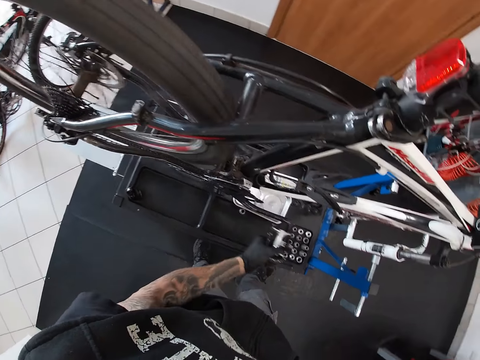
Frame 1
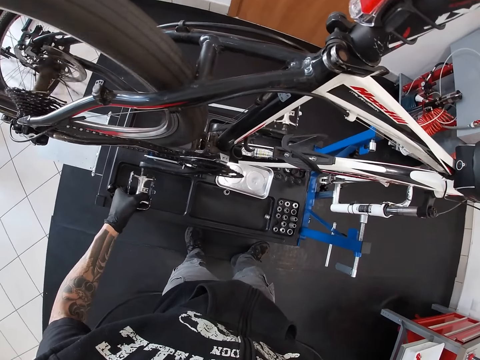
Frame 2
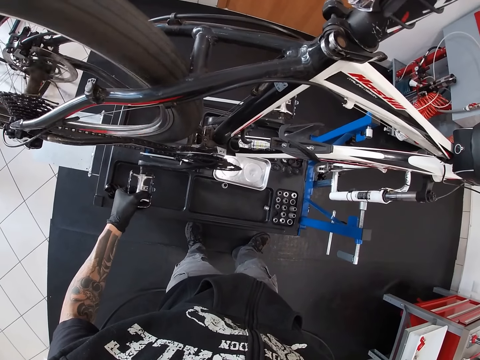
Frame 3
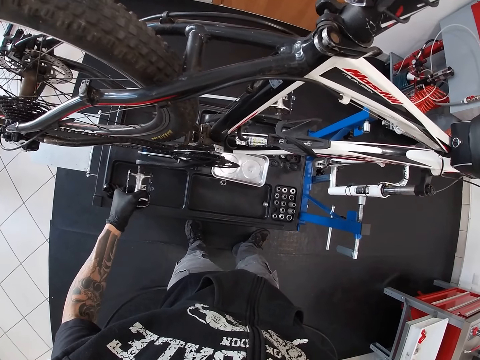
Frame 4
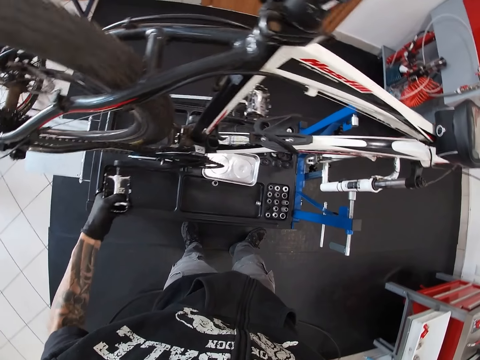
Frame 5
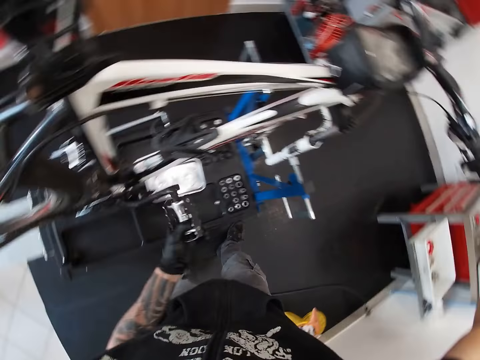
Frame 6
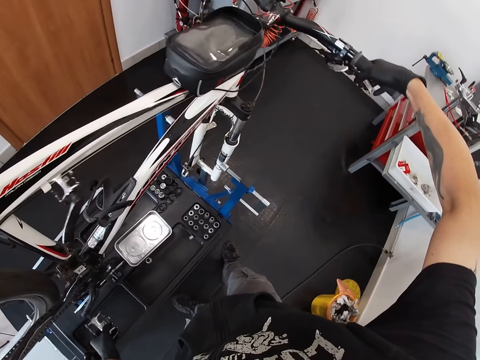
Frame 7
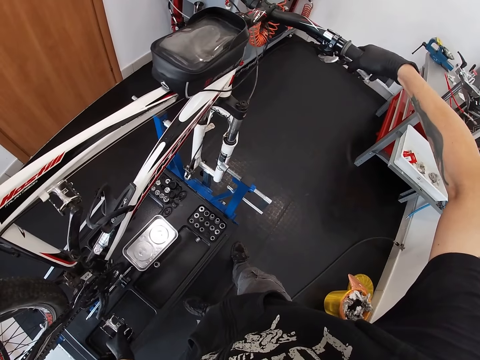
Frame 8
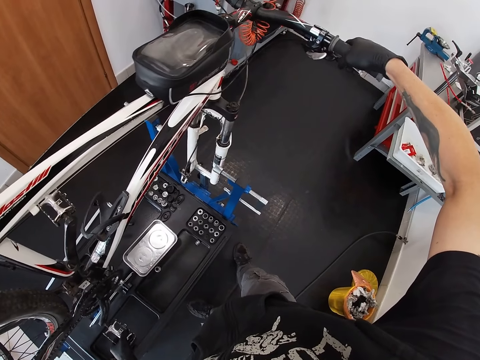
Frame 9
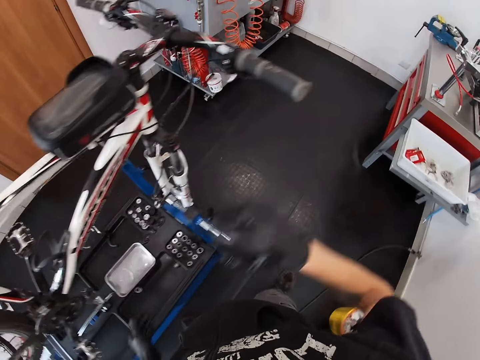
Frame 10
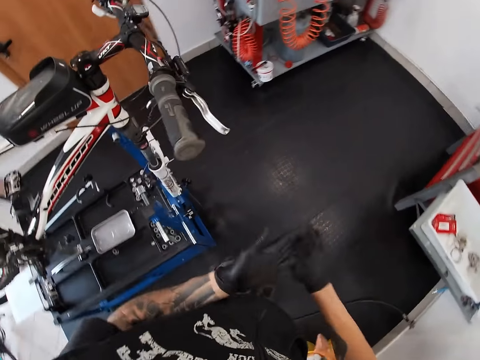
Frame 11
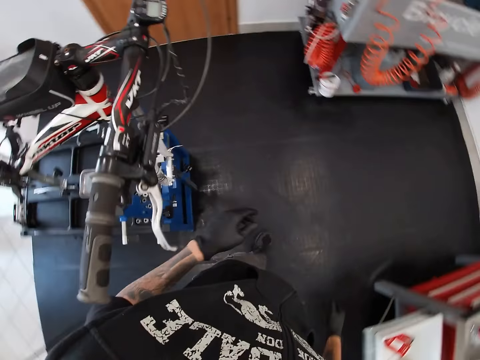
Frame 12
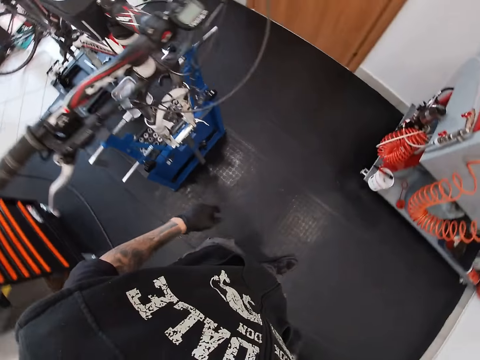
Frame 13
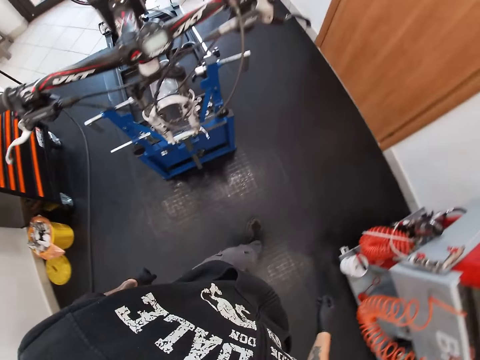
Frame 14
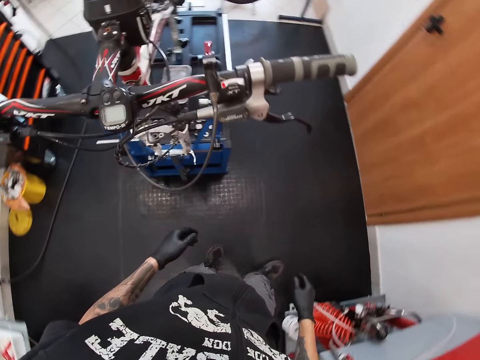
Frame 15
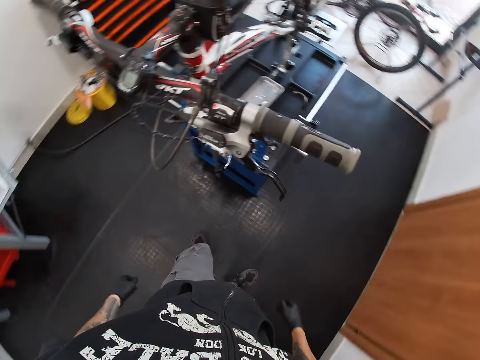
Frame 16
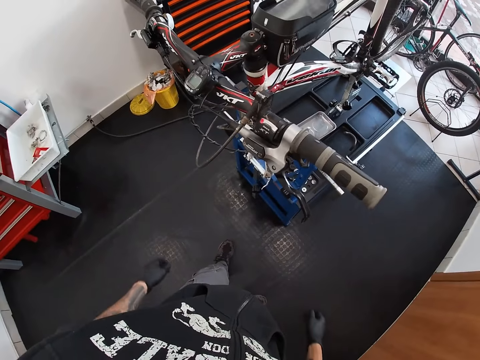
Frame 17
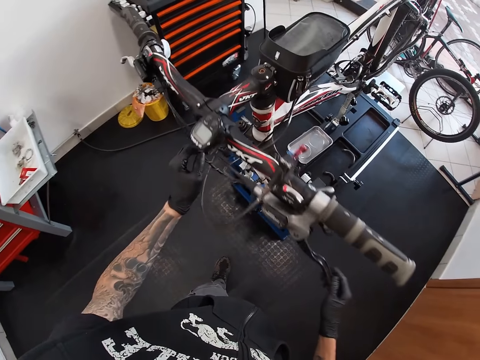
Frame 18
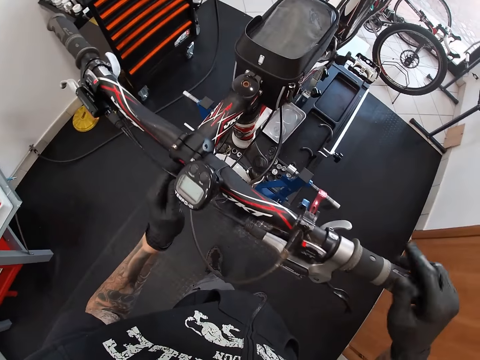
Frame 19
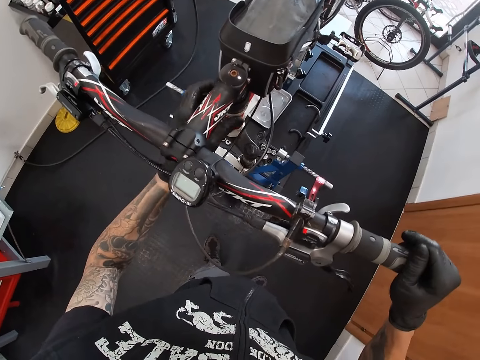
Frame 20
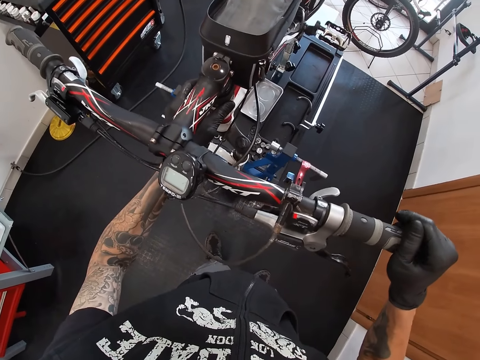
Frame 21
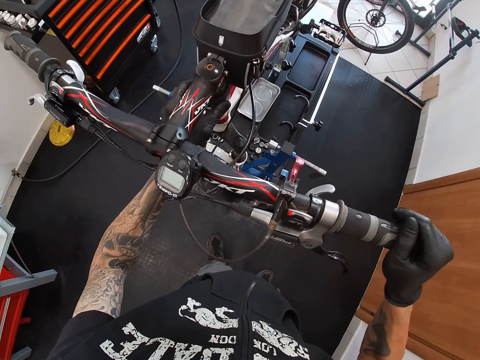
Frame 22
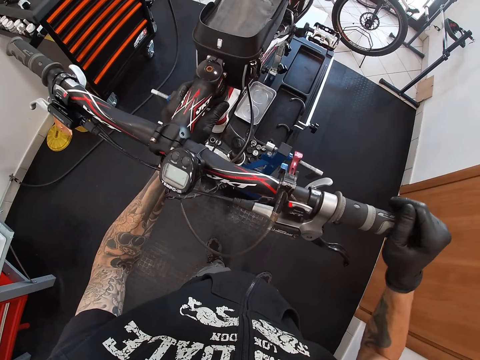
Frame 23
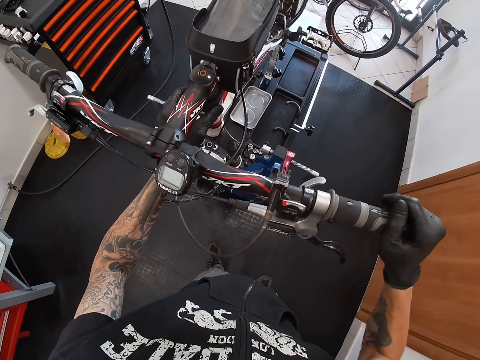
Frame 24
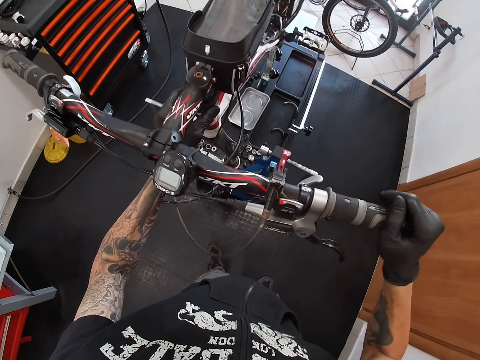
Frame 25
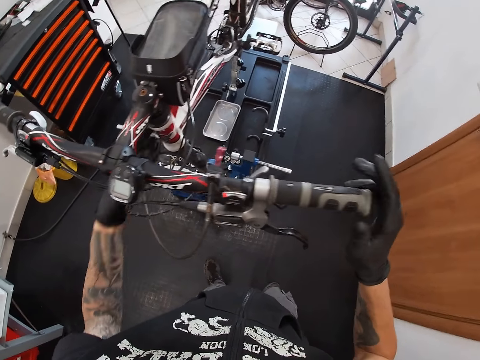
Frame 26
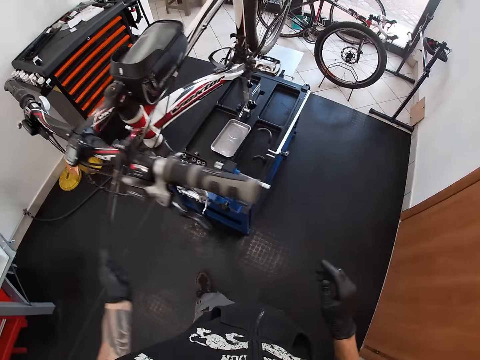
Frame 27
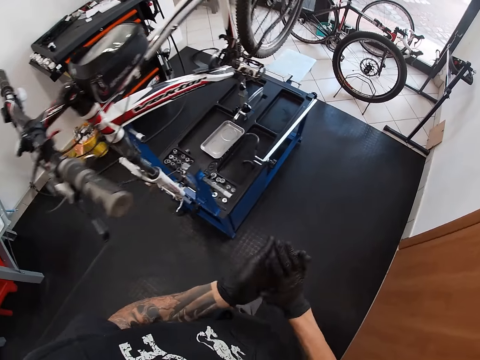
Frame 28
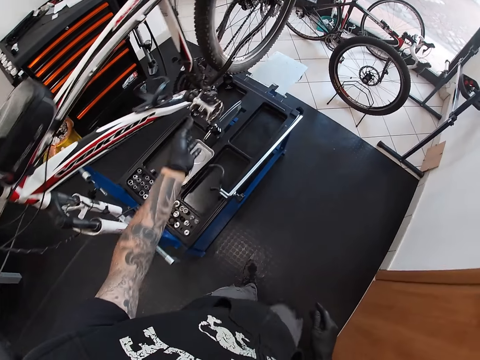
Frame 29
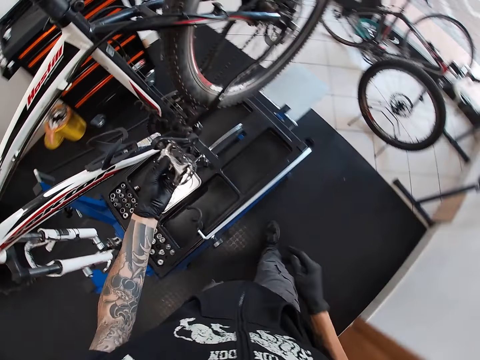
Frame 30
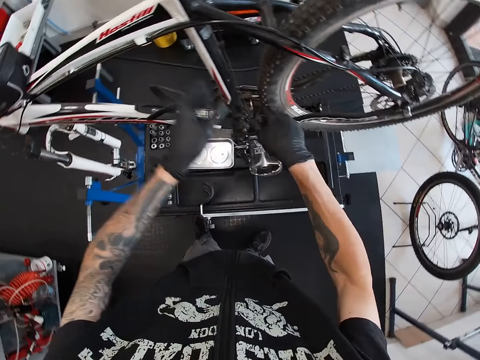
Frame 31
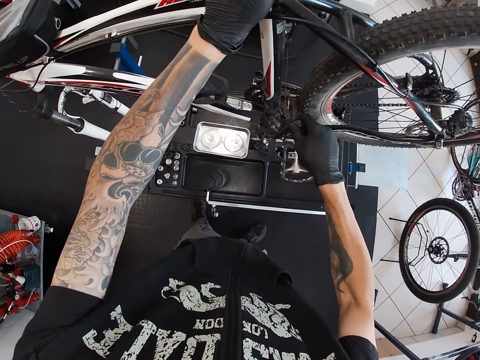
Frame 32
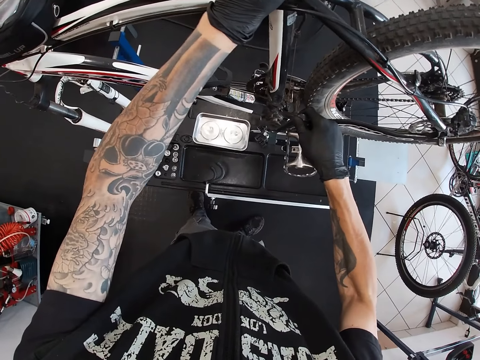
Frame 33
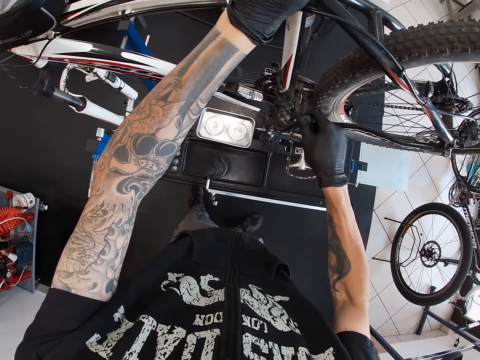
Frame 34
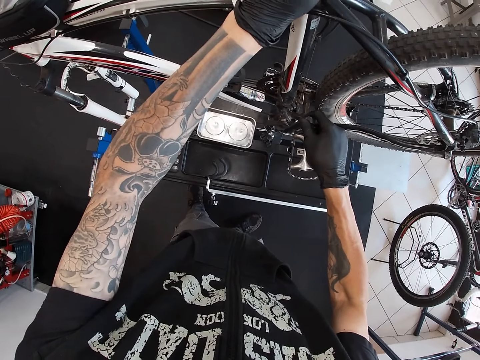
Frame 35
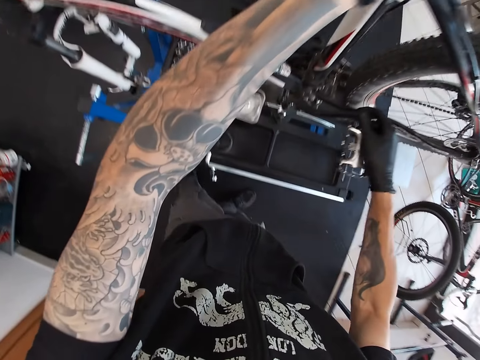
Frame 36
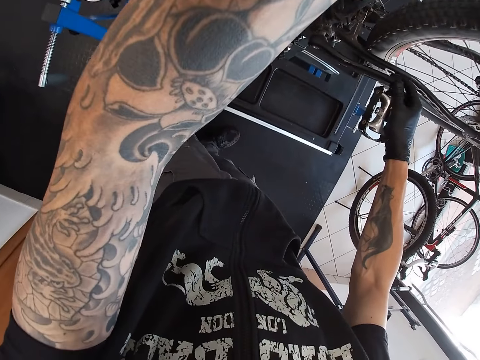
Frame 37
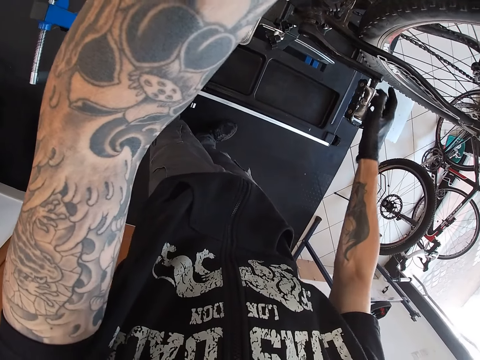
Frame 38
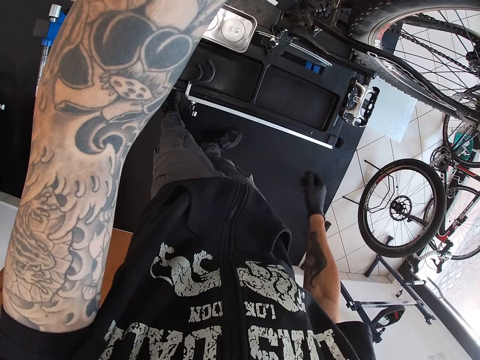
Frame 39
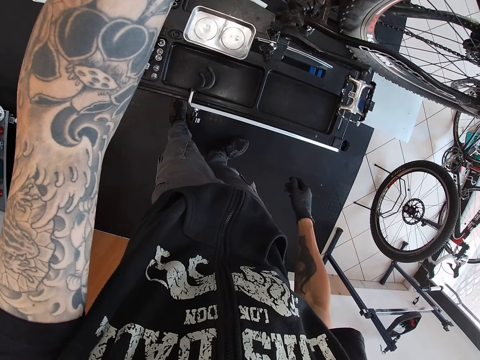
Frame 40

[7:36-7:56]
The camera wearer wipes the hands. He walks around the garage. He holds the handle bar of a bicycle with both his hands. He shakes the bicycle. He wipes his hands. He checks a bicycle pedal. He shakes the bicycle. He holds the saddle of the bicycle with his left hand. He adjusts the pedal of the bicycle with his right hand.

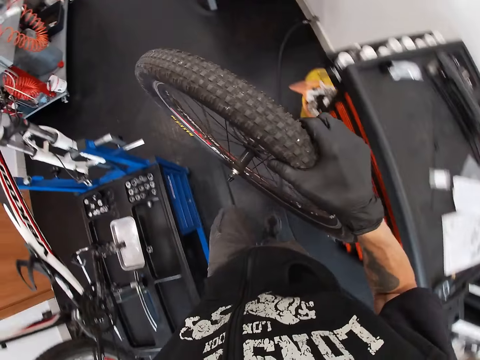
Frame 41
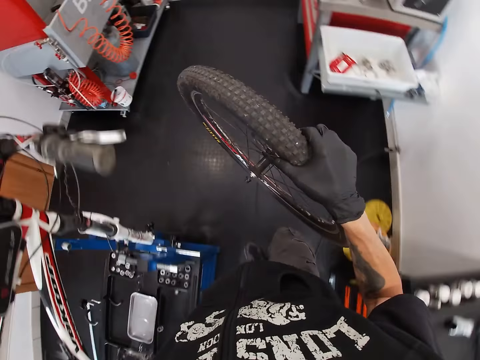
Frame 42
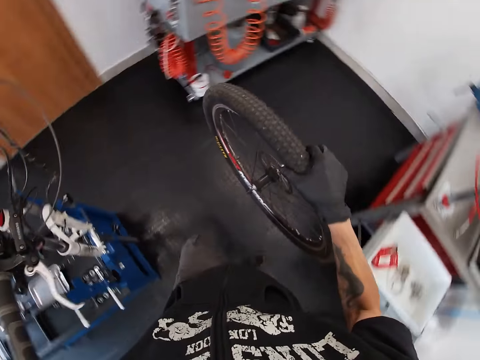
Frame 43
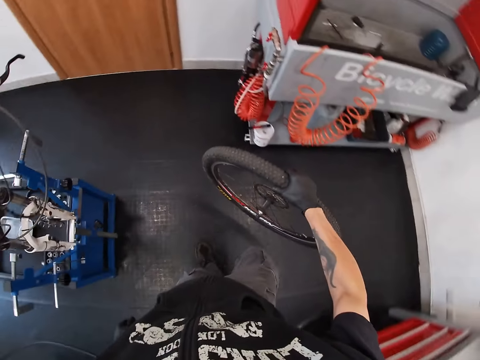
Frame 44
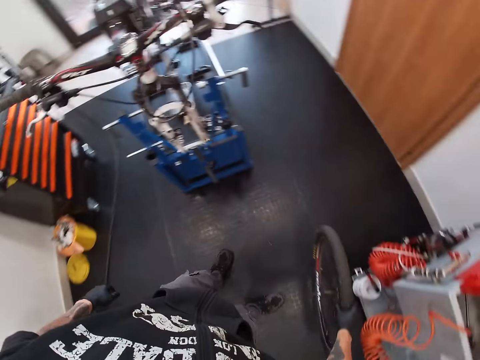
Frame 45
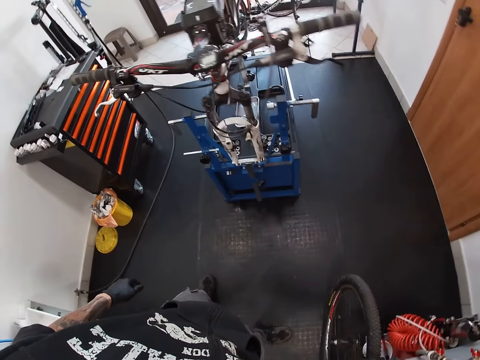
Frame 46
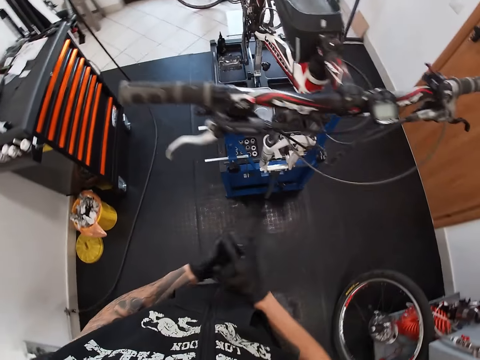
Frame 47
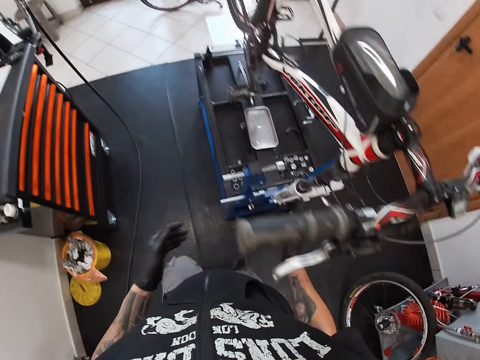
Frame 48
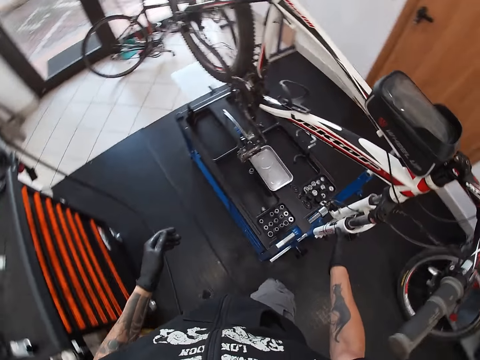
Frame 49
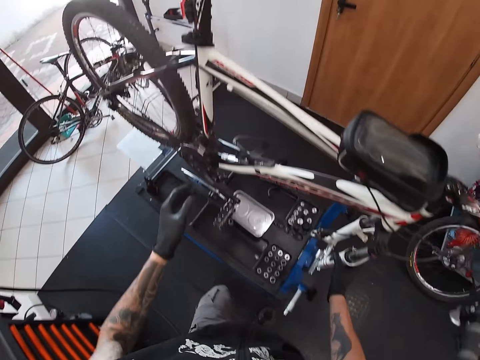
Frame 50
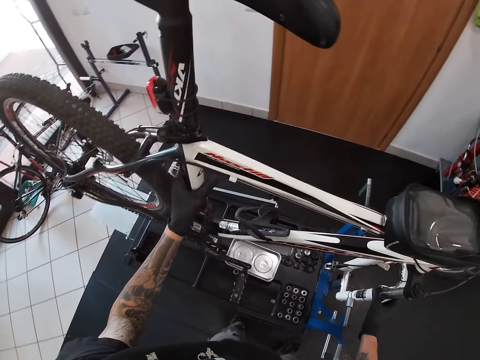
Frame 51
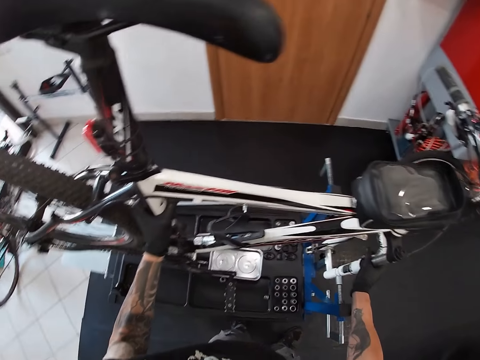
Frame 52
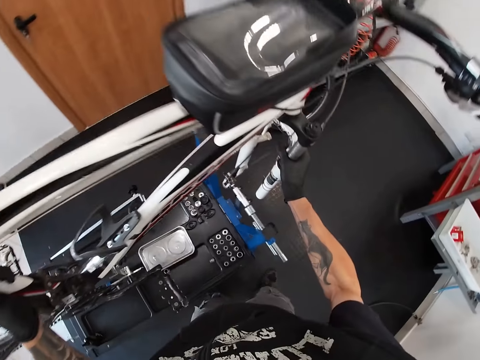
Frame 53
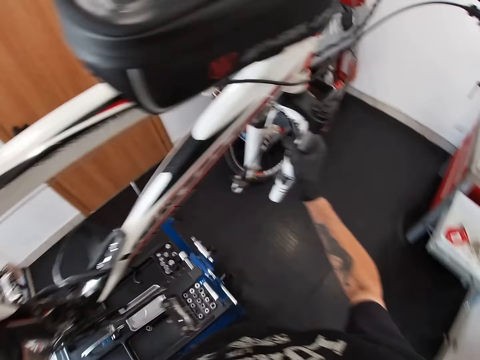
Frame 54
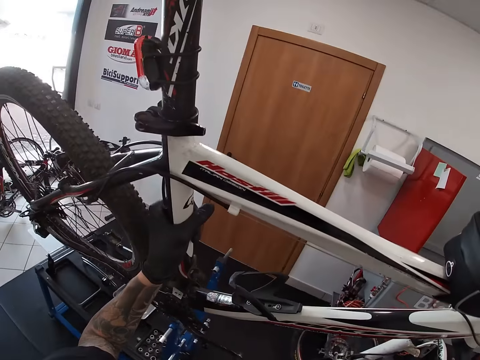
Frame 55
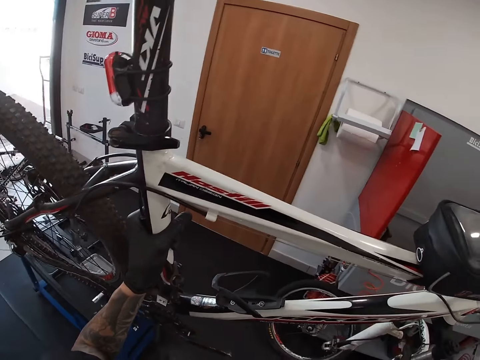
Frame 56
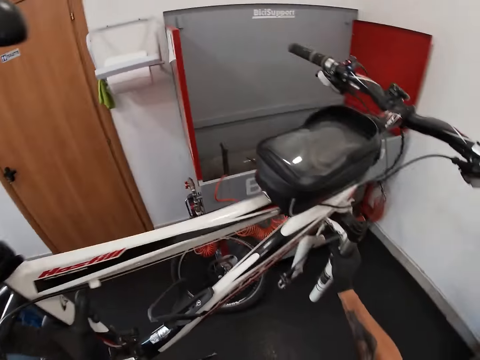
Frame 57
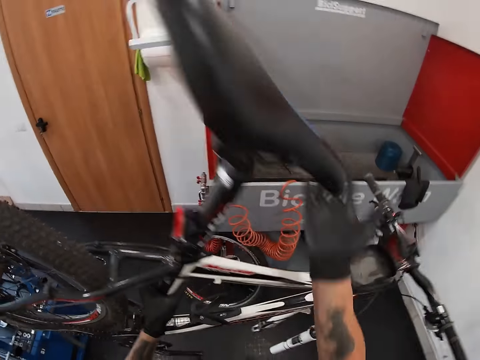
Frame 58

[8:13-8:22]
The camera wearer drops the tire on the floor with his right hand. He picks up a bicycle. He carries the bicycle from the rack with both hands.
